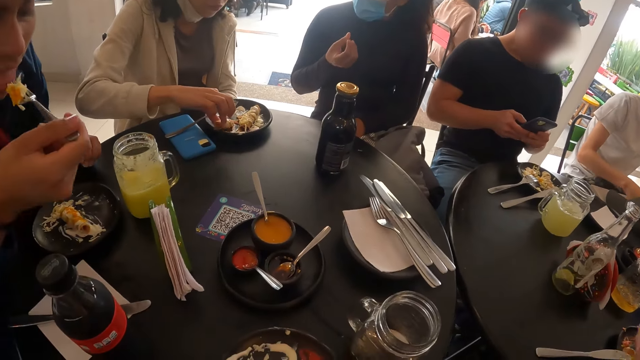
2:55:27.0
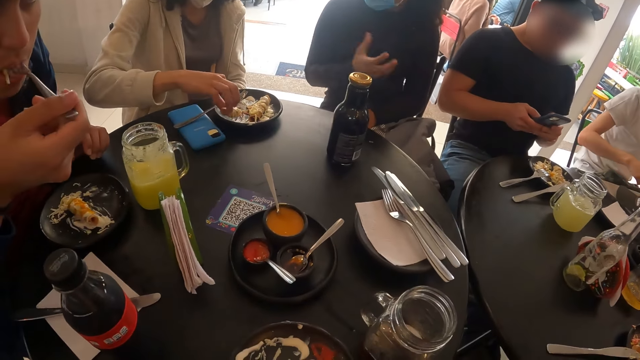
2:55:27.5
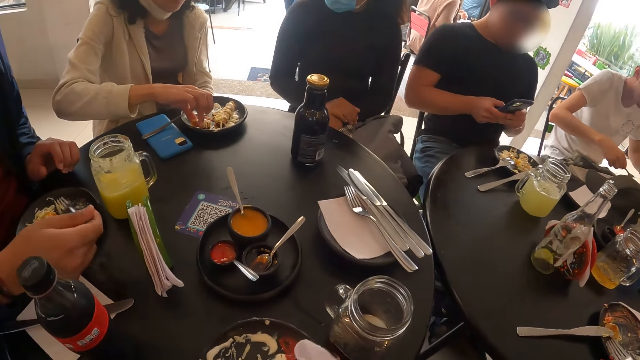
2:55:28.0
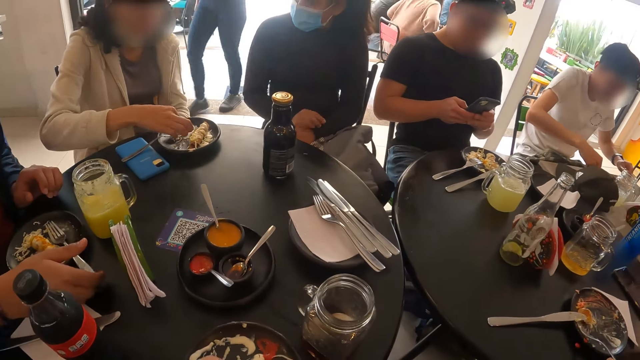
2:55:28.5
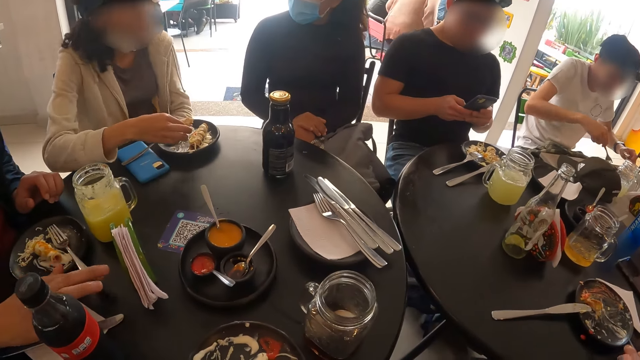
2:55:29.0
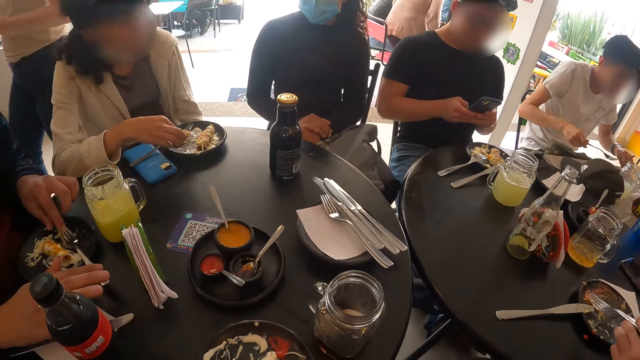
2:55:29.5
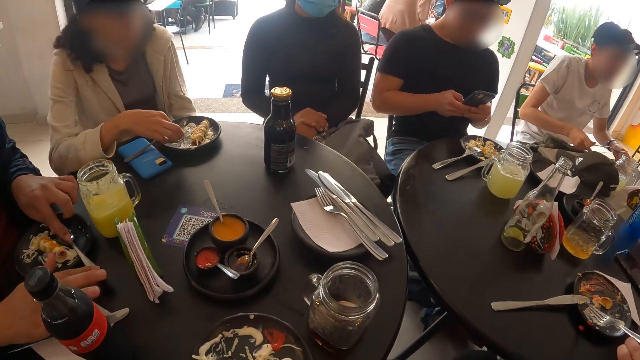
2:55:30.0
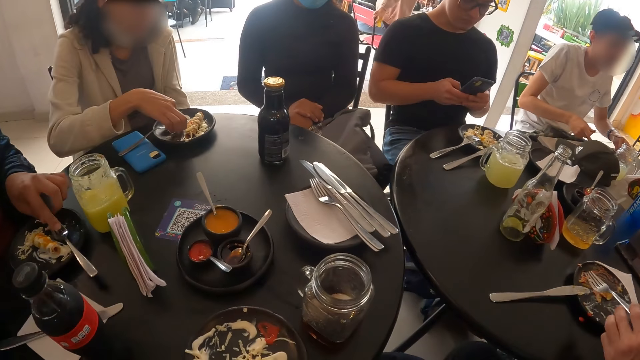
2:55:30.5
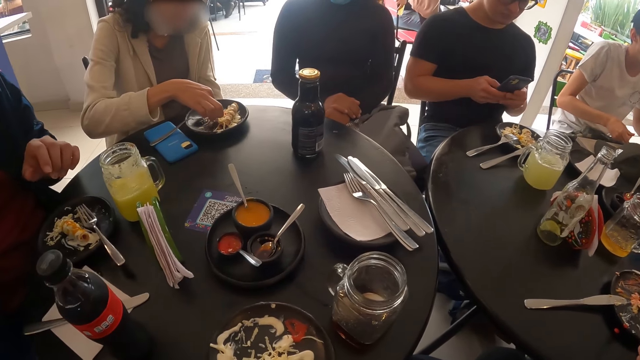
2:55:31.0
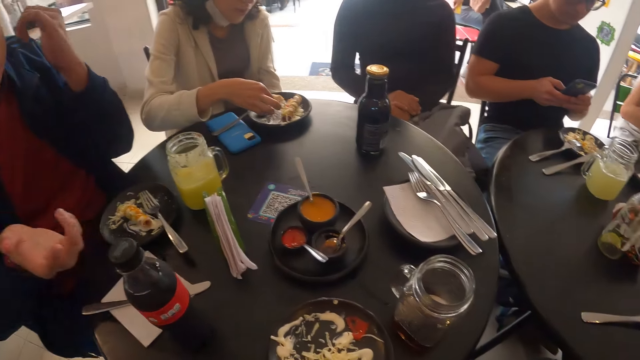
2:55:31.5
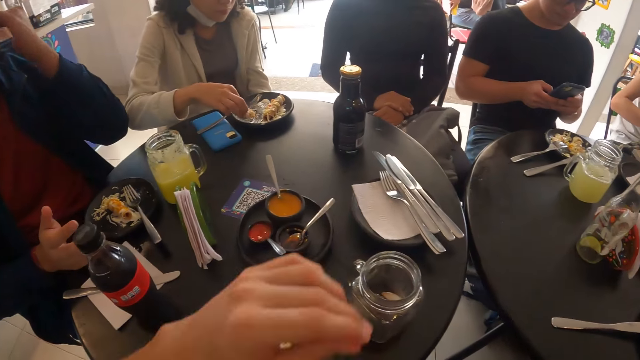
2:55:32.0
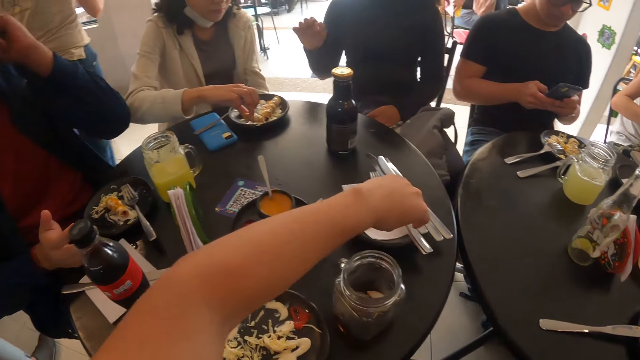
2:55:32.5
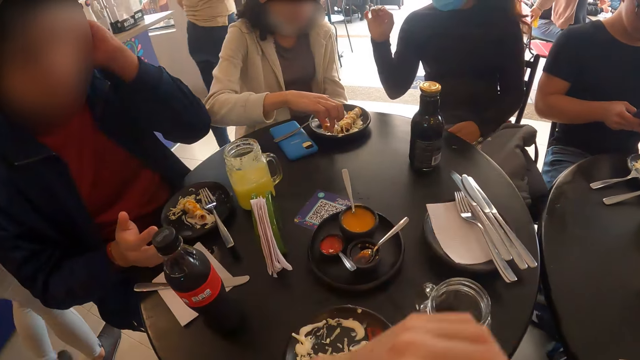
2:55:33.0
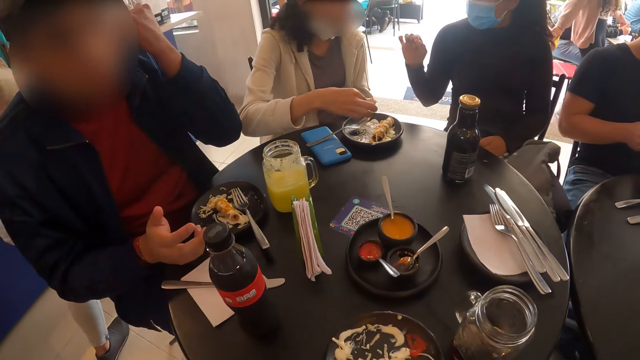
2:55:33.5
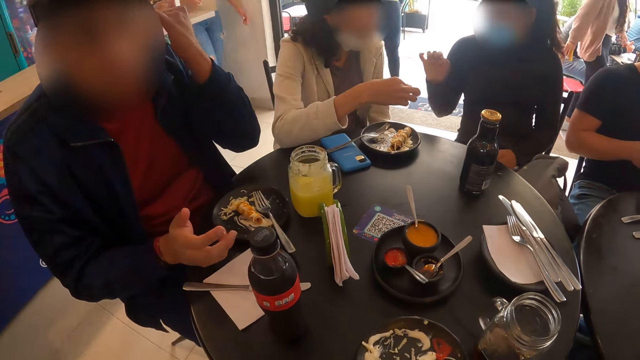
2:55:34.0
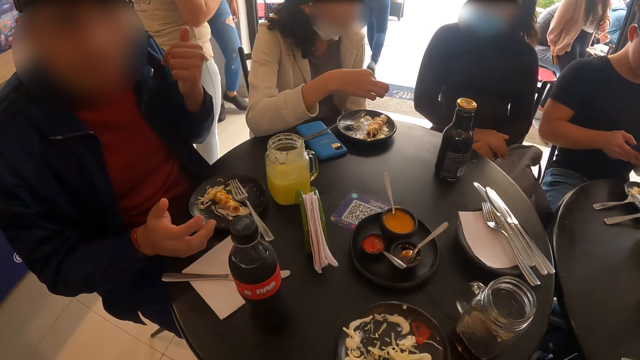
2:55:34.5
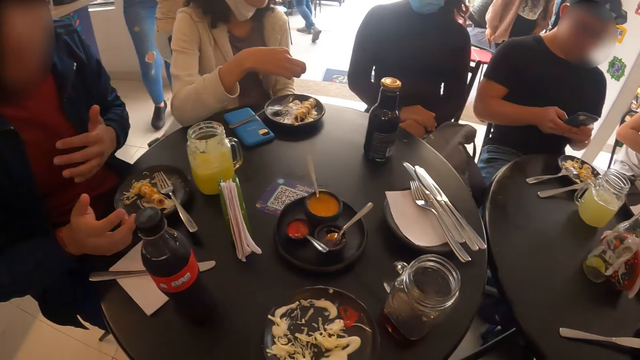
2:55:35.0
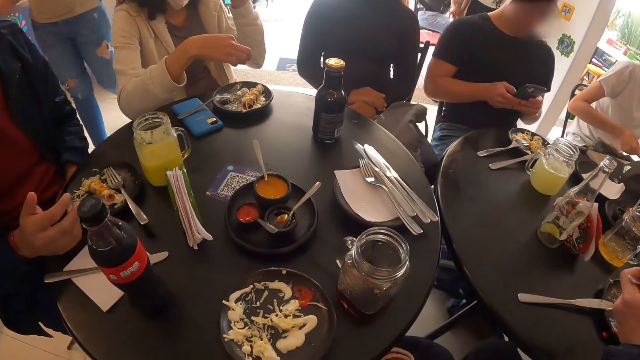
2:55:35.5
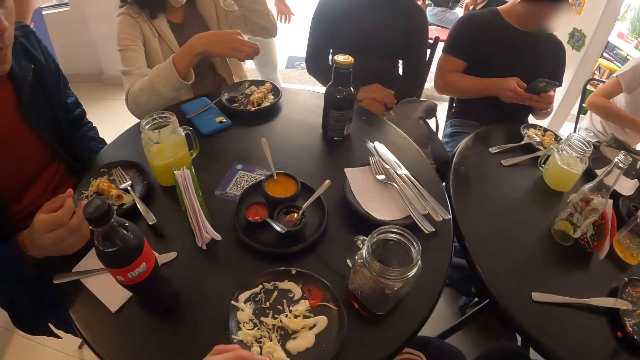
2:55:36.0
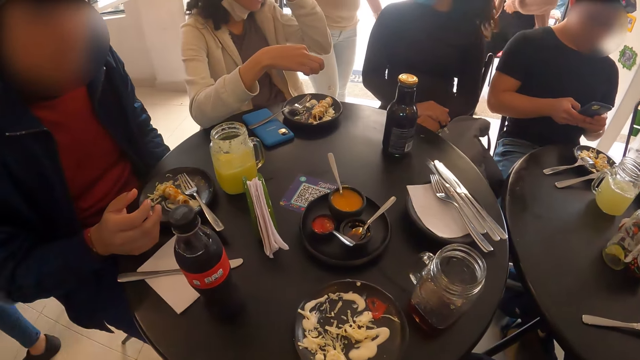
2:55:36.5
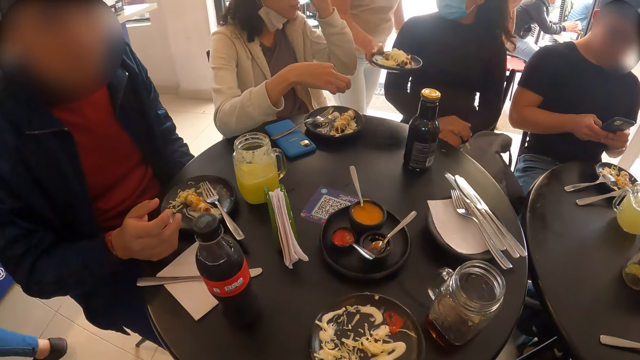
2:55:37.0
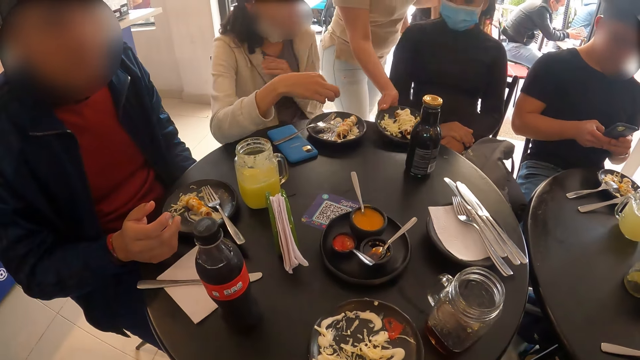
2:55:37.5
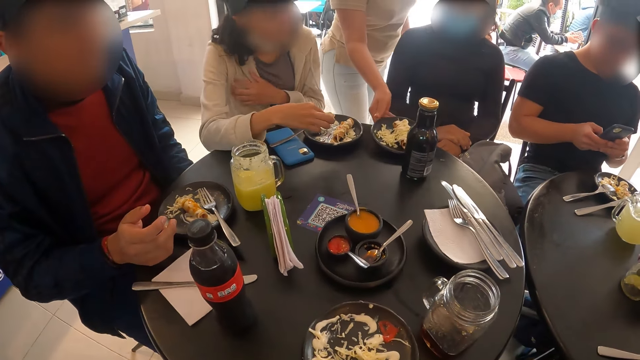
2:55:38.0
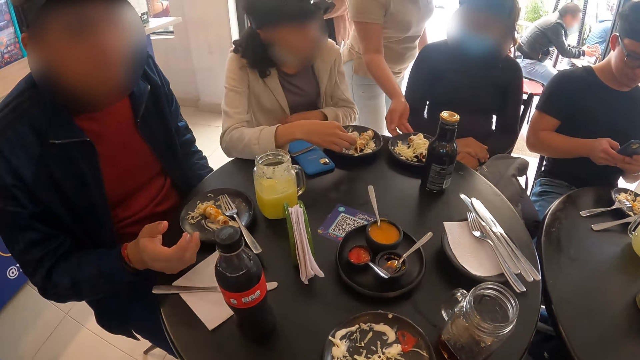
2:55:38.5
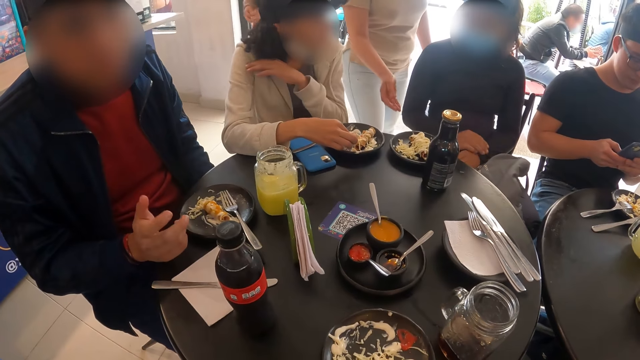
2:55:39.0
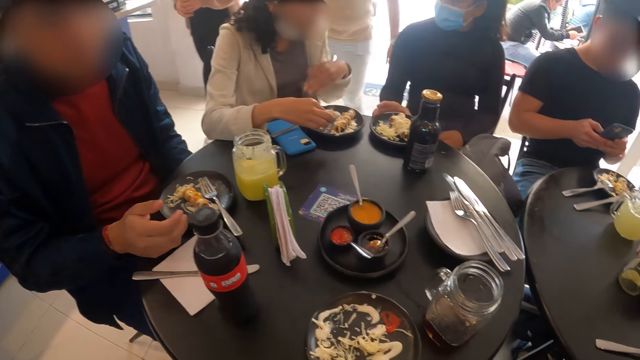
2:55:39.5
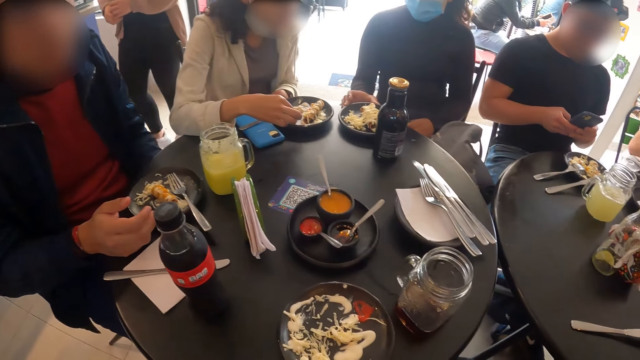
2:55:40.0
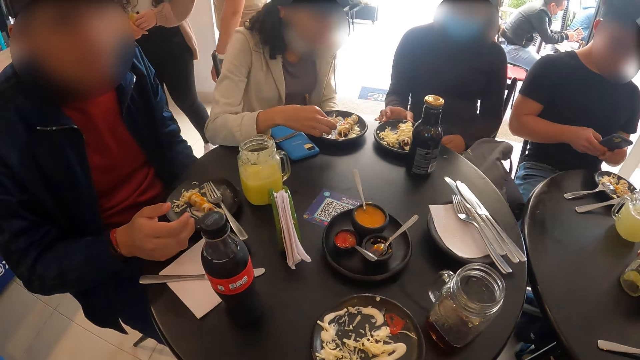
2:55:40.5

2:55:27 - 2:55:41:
The man eats from the fork in his right hand. The camera wearer wipes the hands. The waiter drops a plate of flautas on the table with her right hand.

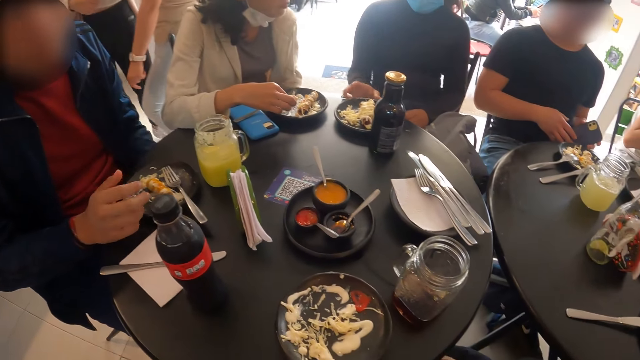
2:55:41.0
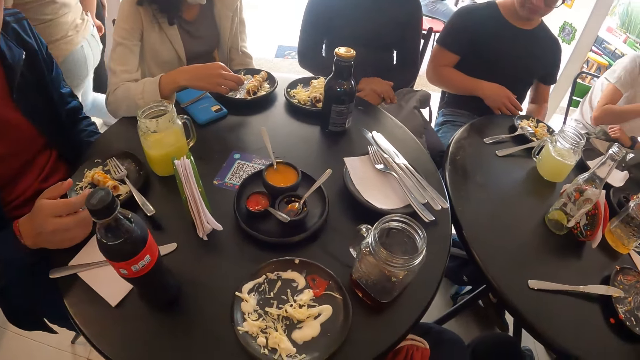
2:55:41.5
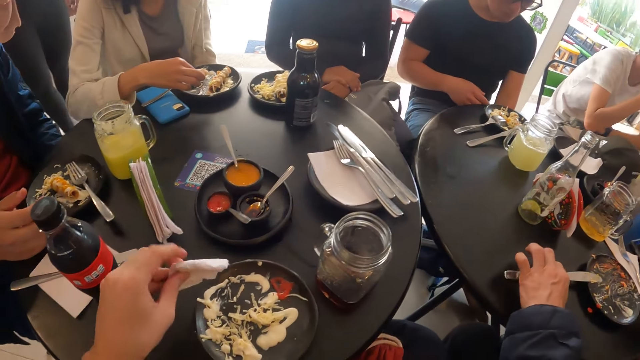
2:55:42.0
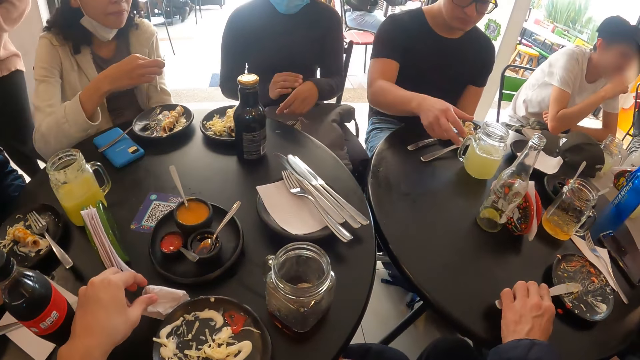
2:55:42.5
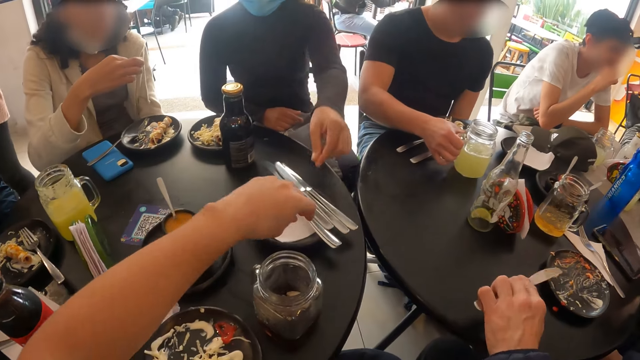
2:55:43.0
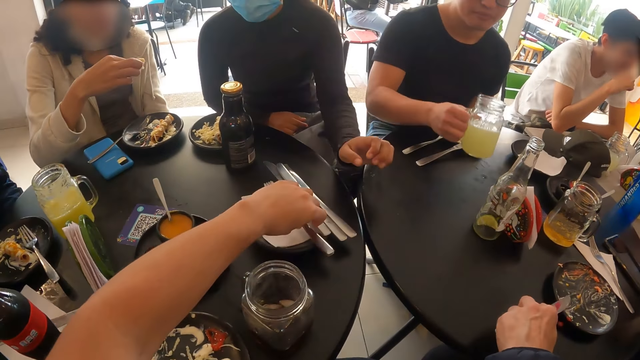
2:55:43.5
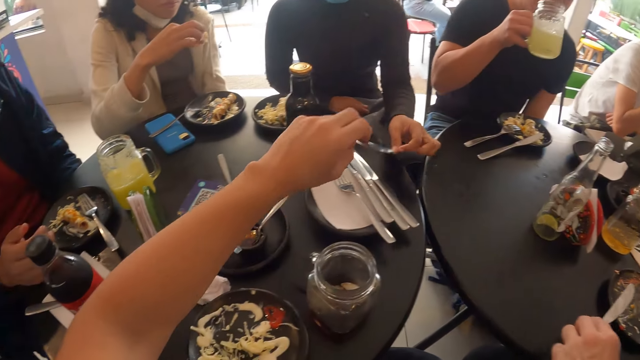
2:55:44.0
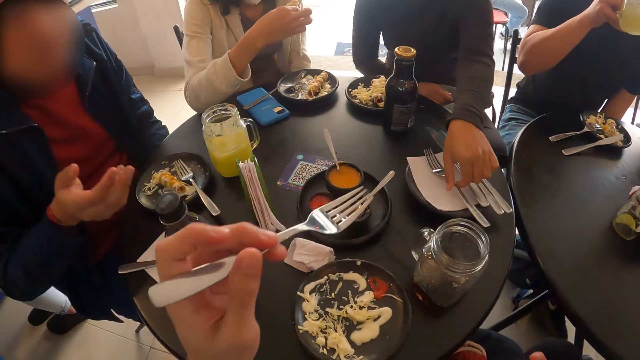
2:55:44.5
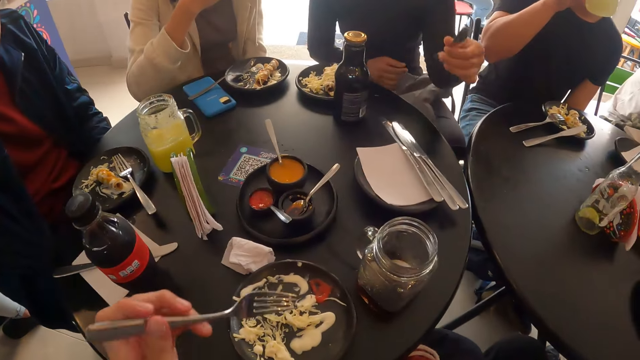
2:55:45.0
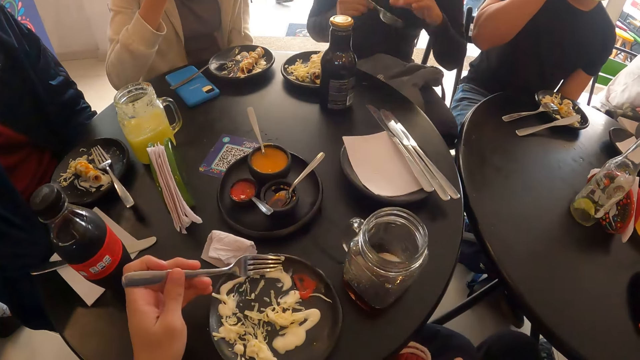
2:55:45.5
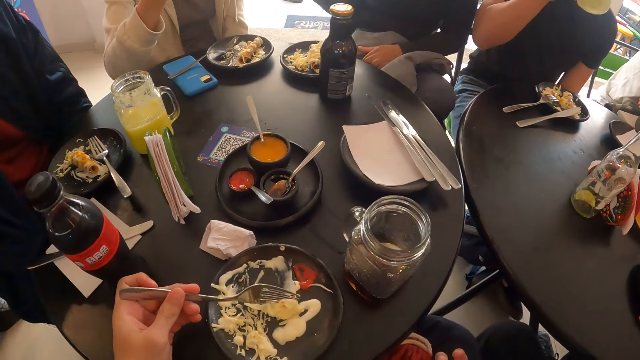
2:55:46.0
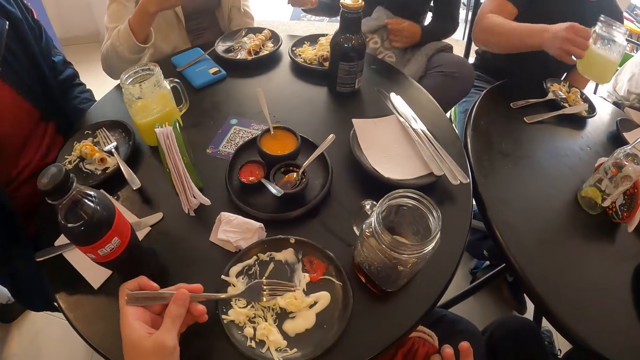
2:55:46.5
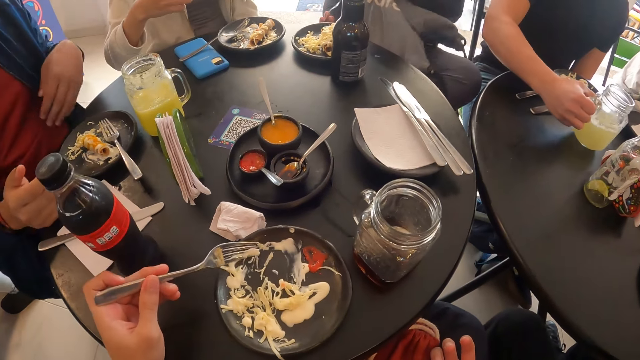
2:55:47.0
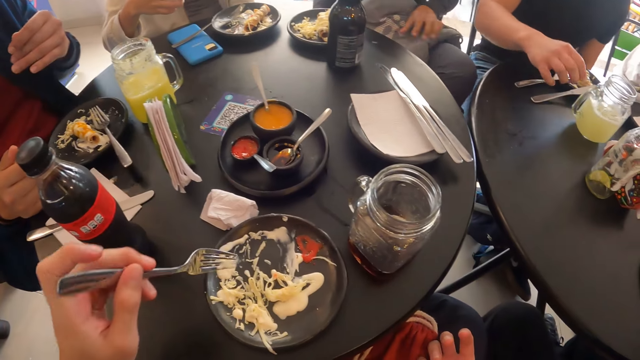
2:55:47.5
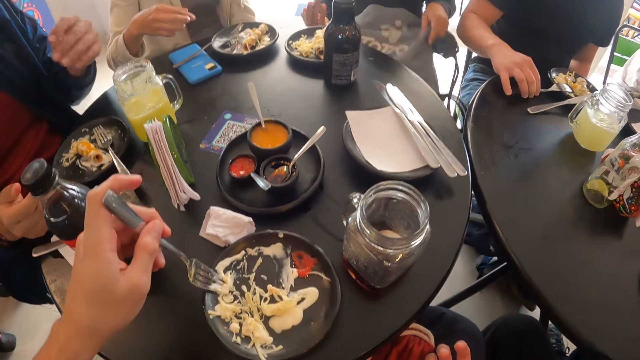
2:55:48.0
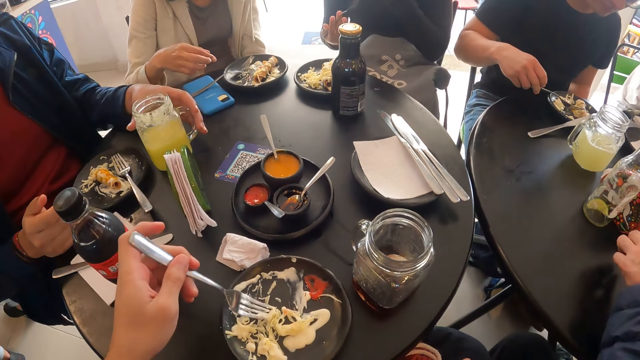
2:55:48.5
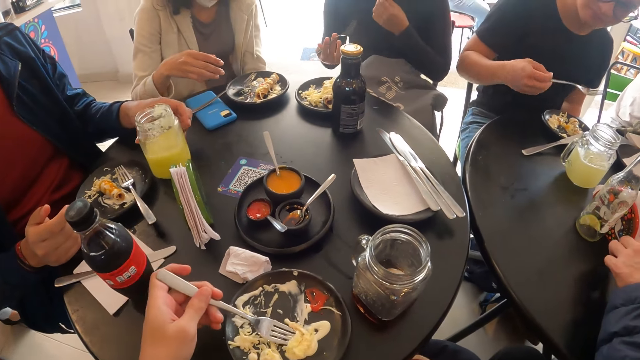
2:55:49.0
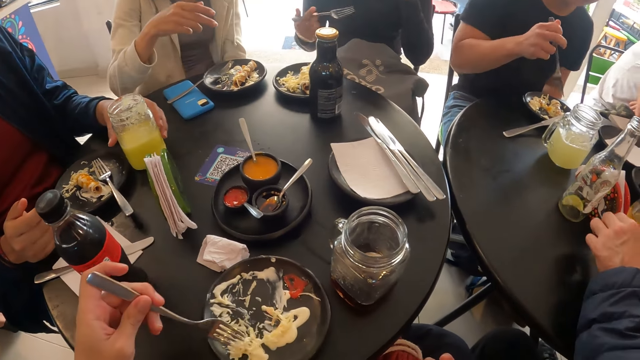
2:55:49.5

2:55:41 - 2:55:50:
The camera wearer drops the serviette on the table. The man grabs the cup of lemonade from the table with his right hand. The camera wearer grabs a fork from the plate with her left hand. The man drinks from the cup in his right hand. The woman grabs a fork from the plate with her left hand. The woman passes the fork in her left hand to her right hand. The camera wearer scoops some salad from a plate on the table with the fork in her left hand. Another man places the jar of lemonade in his right hand on the table. The camera wearer eats with the fork. The second man picks up a fork from the table with his right hand. A third man turns the jar of lemonade on the table with his left hand.
